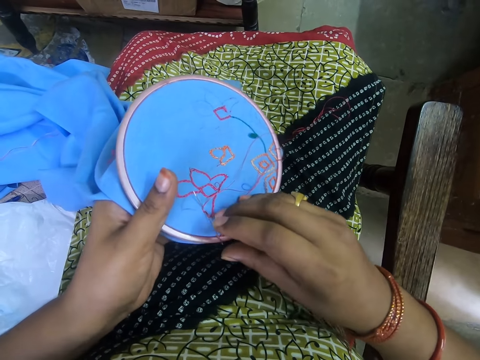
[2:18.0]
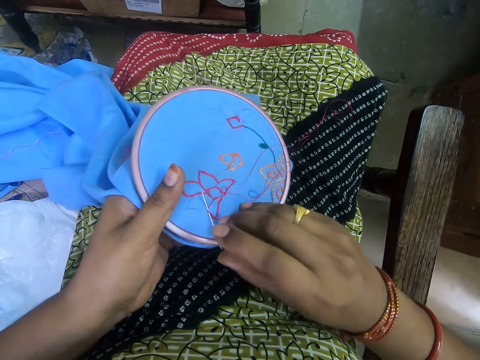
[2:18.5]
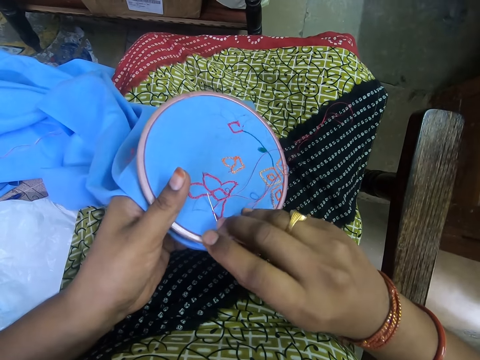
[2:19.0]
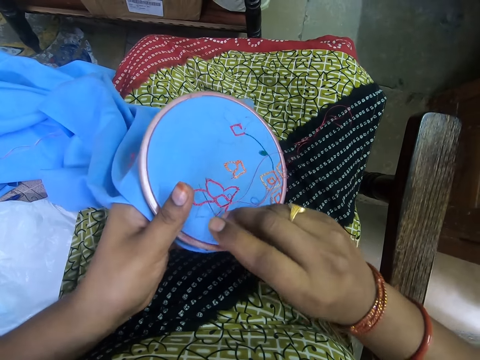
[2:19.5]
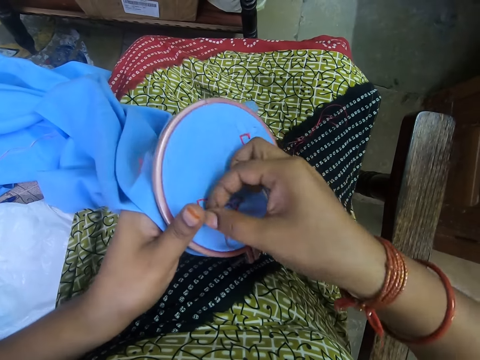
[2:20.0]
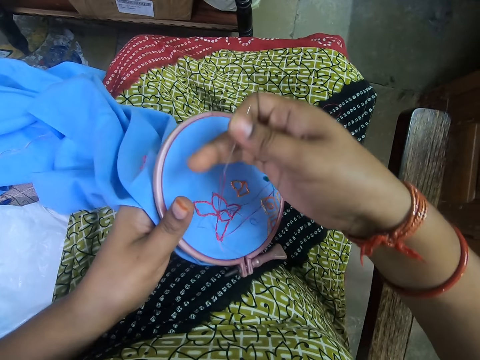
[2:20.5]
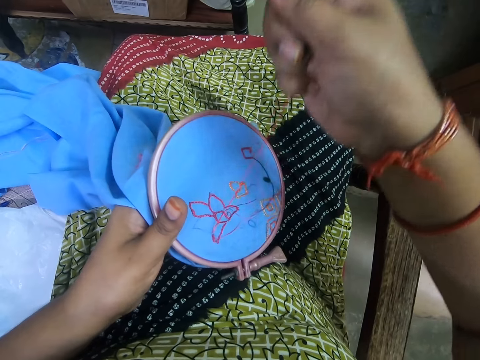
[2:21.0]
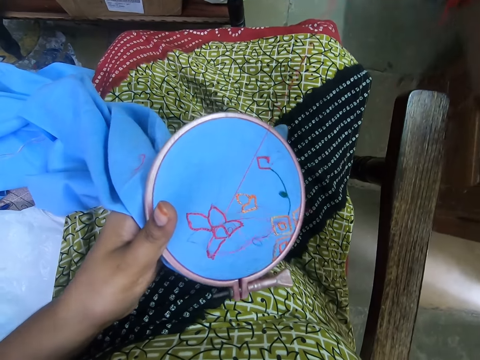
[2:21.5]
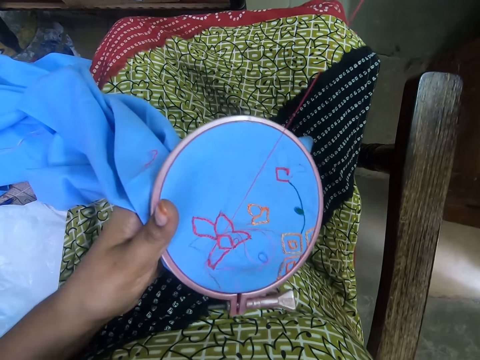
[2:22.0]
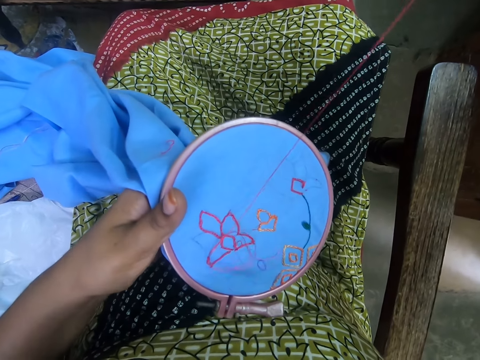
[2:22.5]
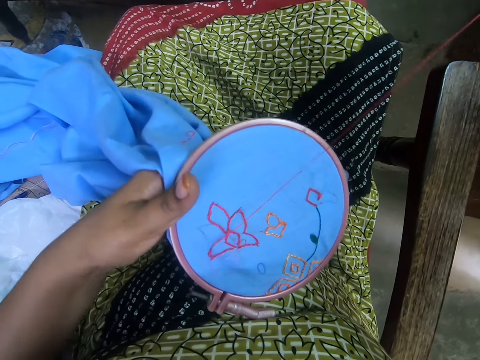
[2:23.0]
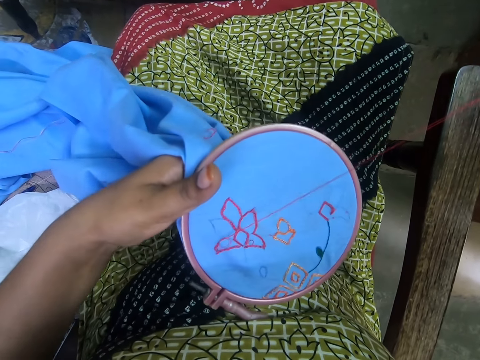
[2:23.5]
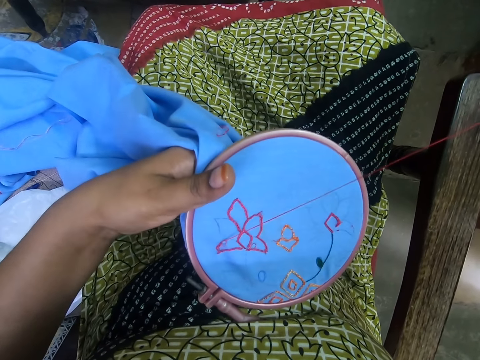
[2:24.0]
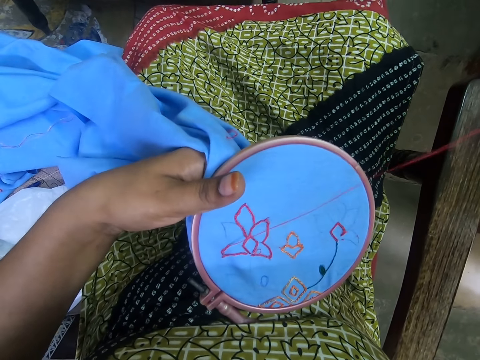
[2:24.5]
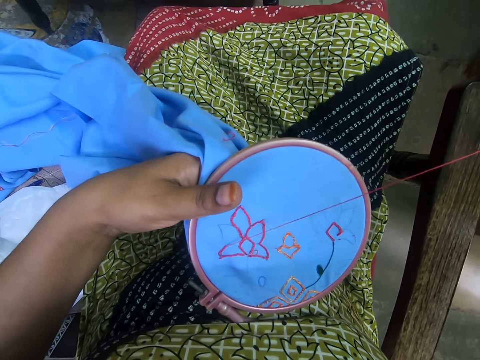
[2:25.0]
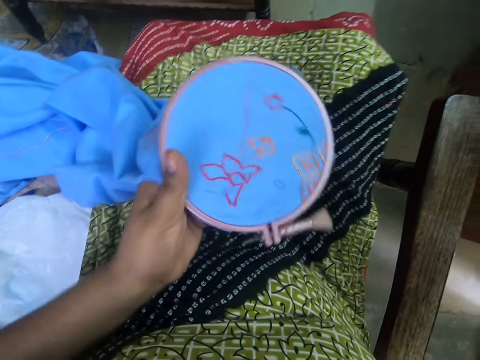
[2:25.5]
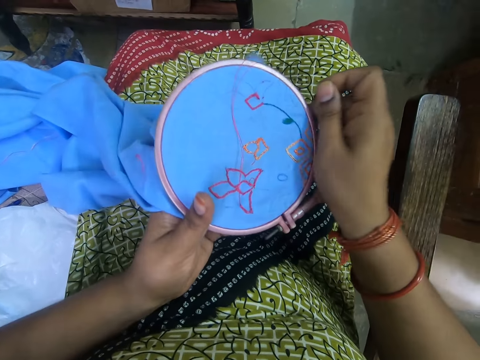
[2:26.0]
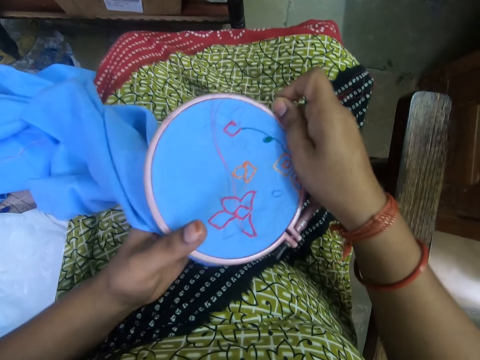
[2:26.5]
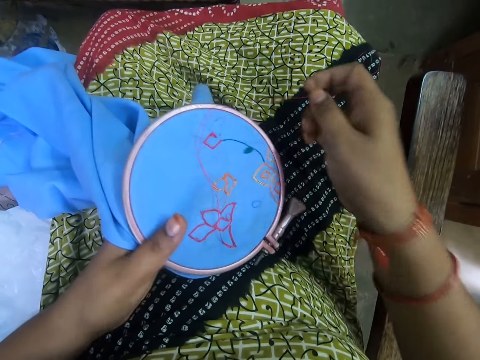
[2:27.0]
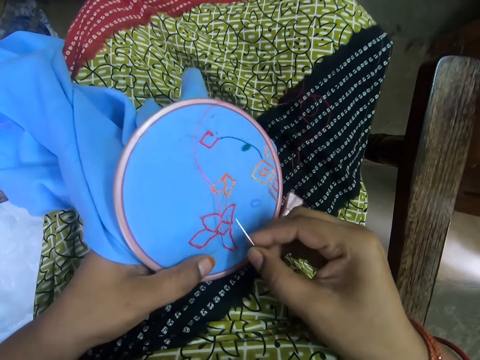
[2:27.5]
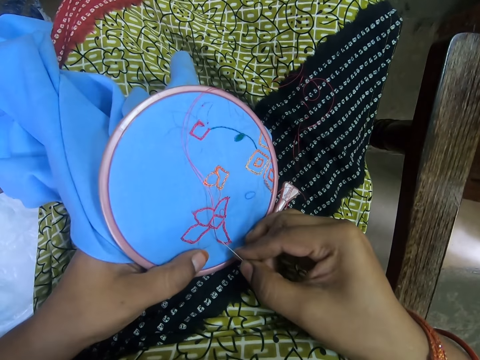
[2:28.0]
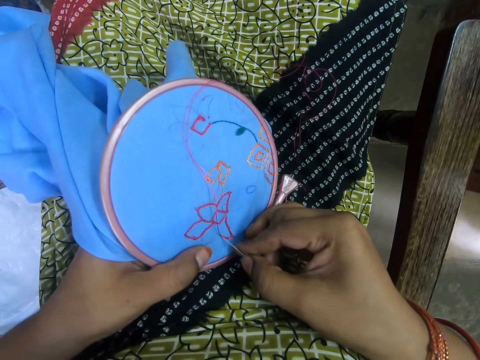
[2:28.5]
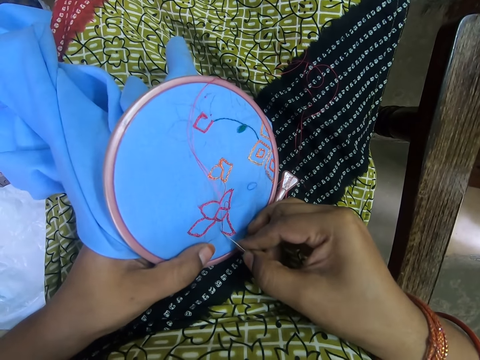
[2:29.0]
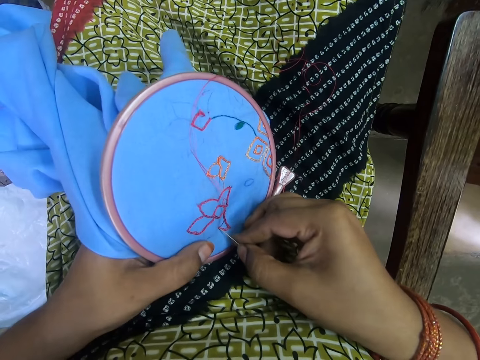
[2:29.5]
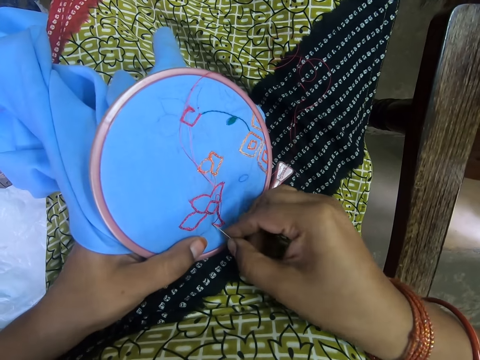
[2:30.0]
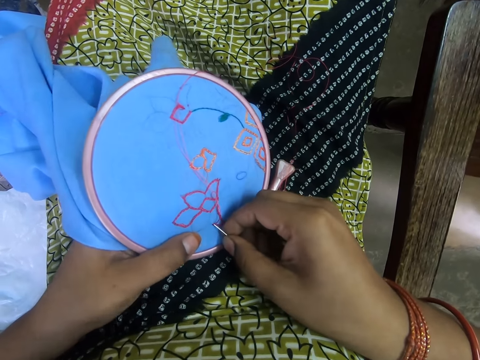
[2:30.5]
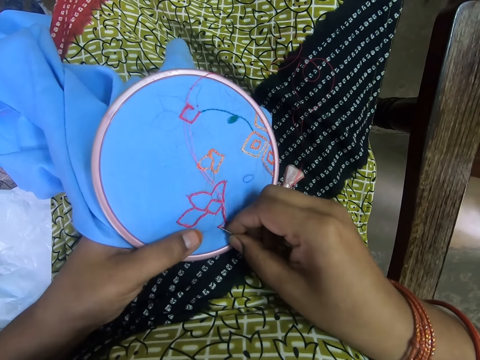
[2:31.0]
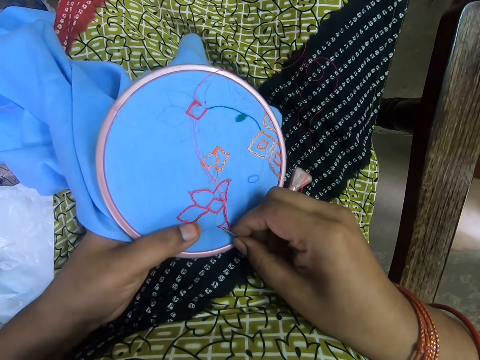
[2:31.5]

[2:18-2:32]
The camera wearer sews the cloth. They hold the embroidery hoop with both hands. They put the cloth on the lap. They hold the embroidery hoop in the hand. They sew the cloth.

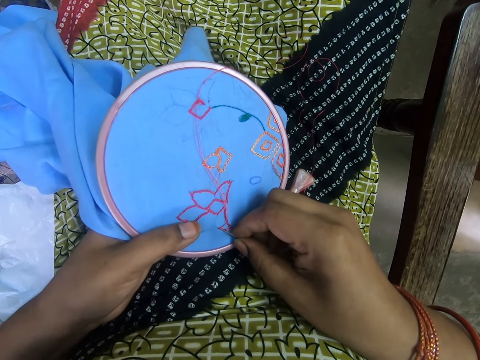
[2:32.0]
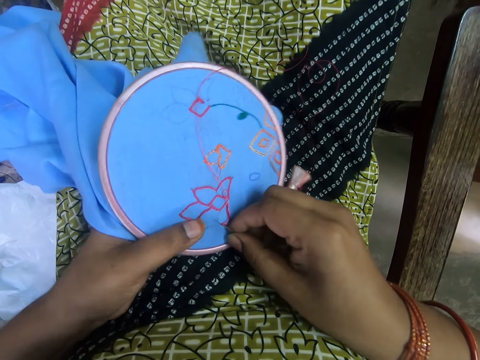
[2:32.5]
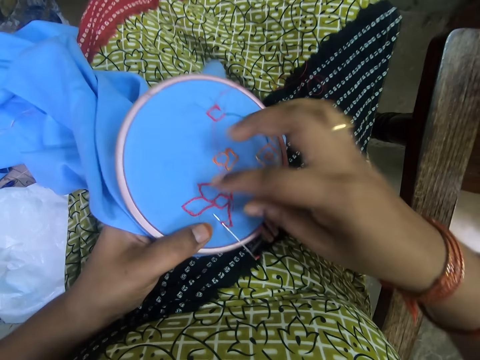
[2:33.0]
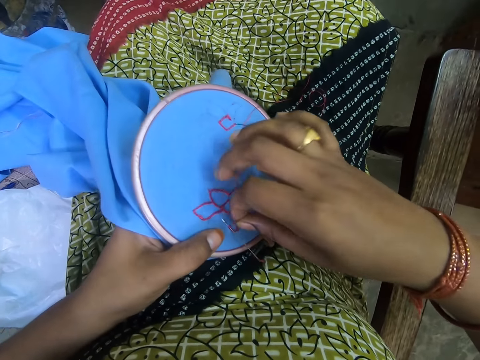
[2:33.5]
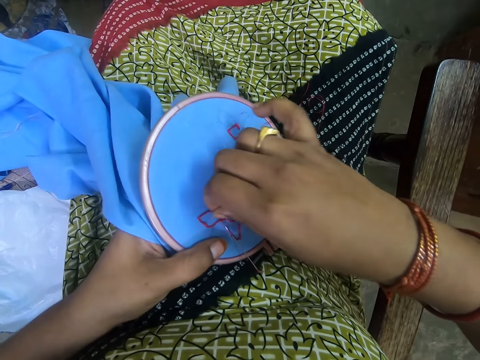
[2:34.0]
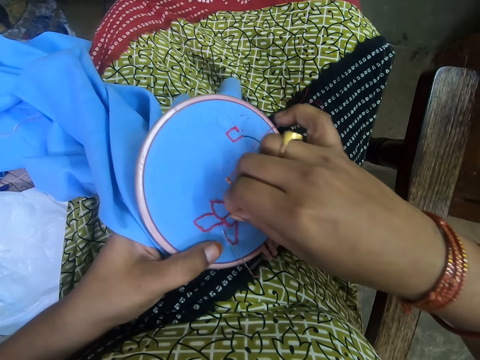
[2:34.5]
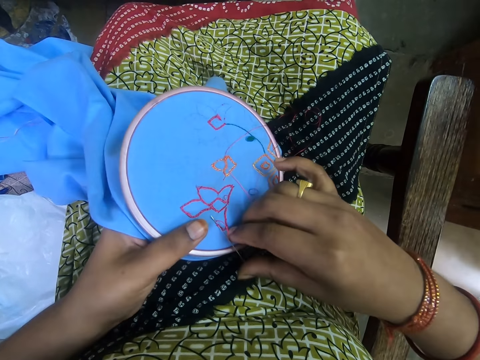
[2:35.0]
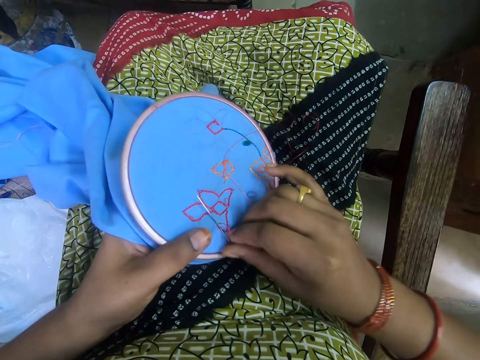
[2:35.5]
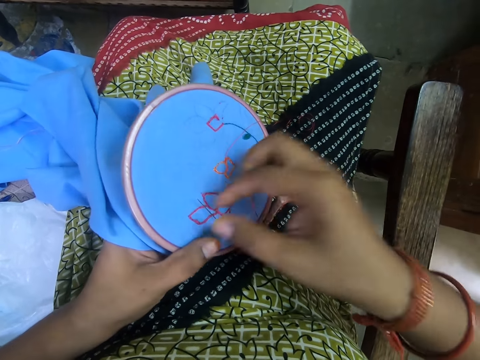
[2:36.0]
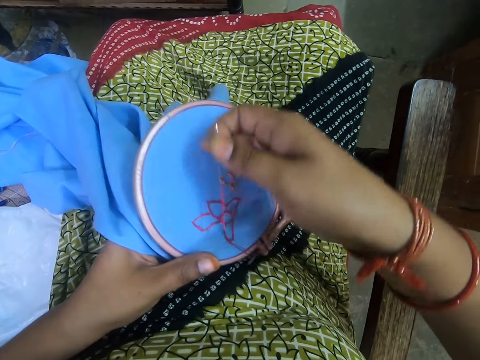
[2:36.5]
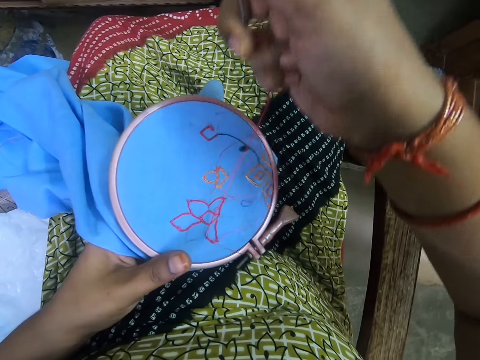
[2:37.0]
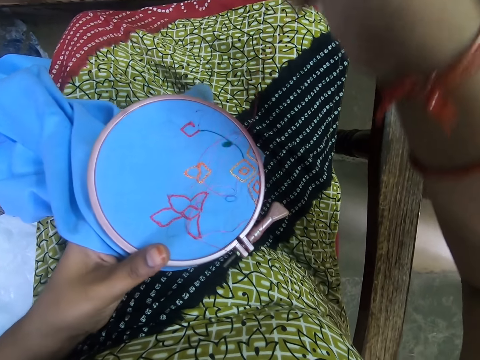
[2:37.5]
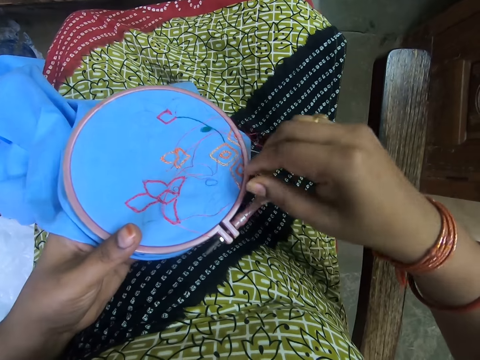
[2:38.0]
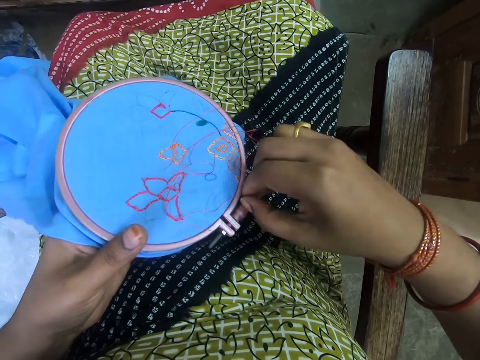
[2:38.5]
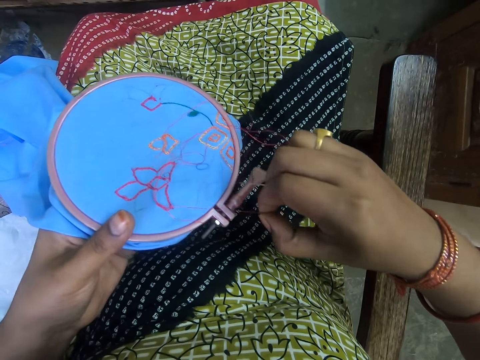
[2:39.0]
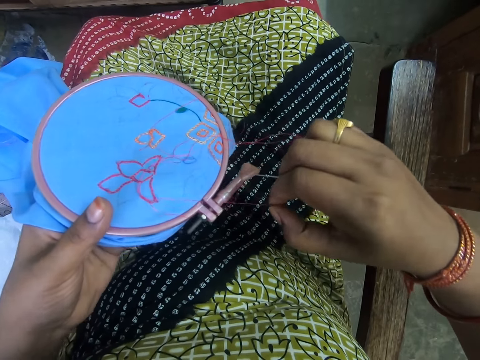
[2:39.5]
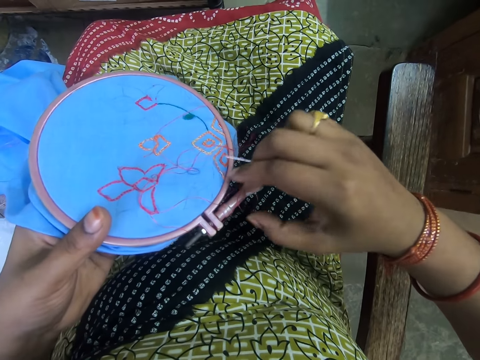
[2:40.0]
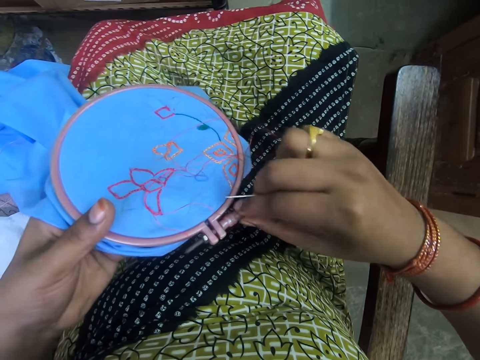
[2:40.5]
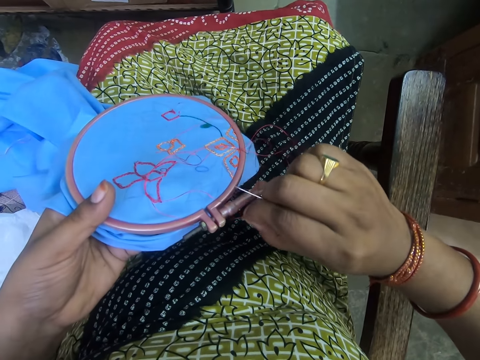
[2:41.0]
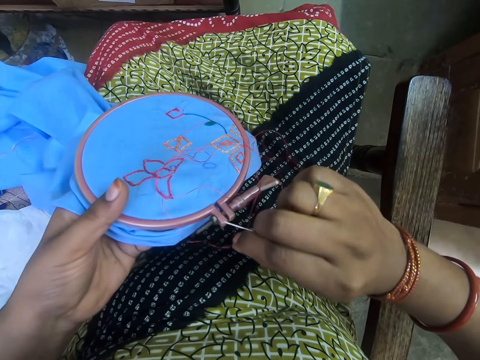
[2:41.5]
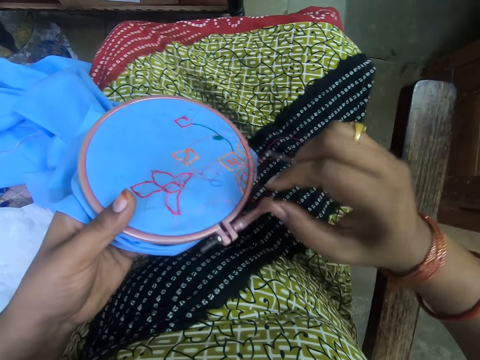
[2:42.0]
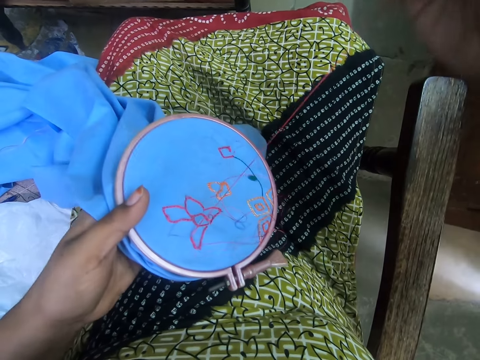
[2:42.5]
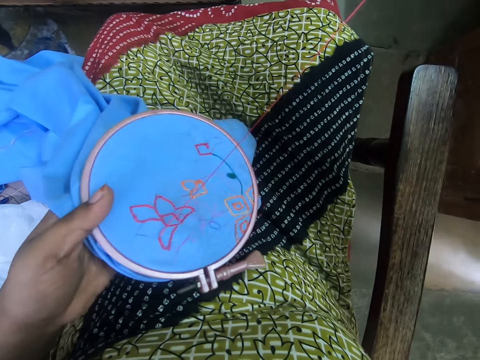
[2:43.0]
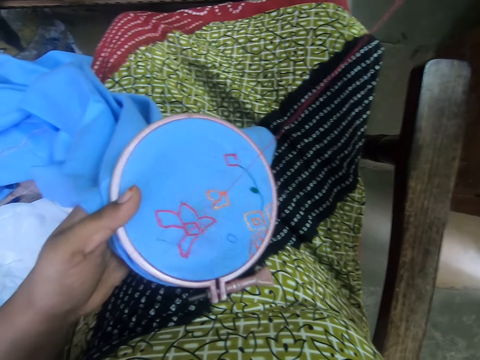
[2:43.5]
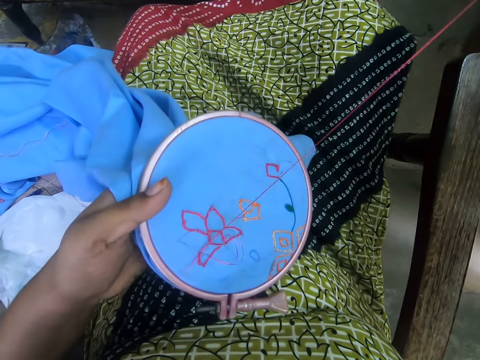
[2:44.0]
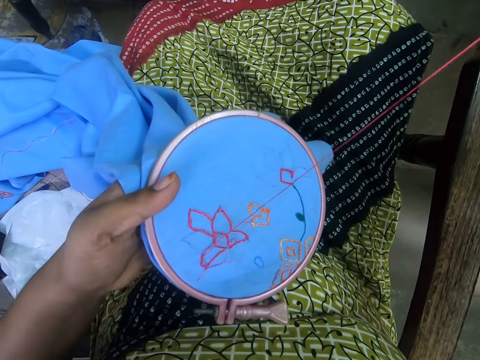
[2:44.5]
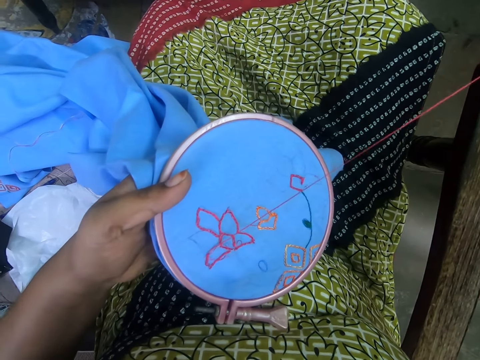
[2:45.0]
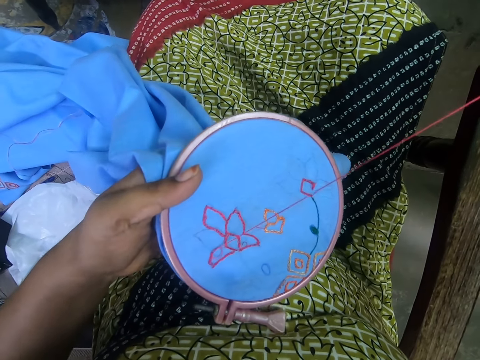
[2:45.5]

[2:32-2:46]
The camera wearer picks the thread from the cloth. They rotate the thread on the needle. They sew the cloth. They remove the thread from the embroidery hoop. They pull the thread.
